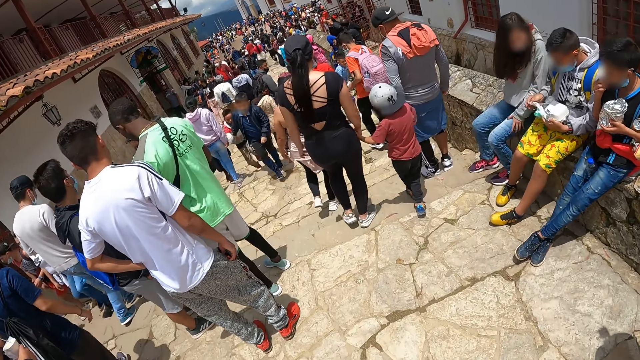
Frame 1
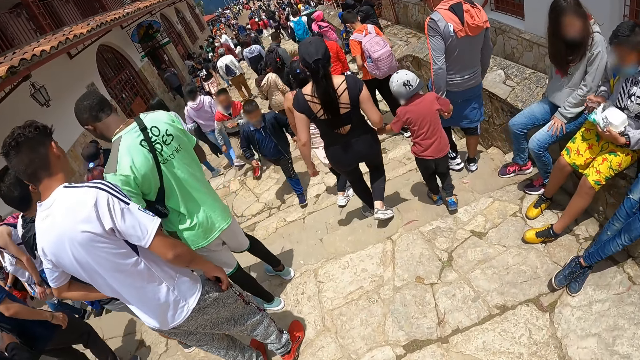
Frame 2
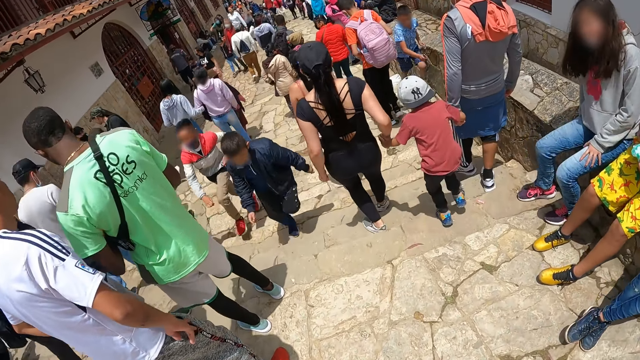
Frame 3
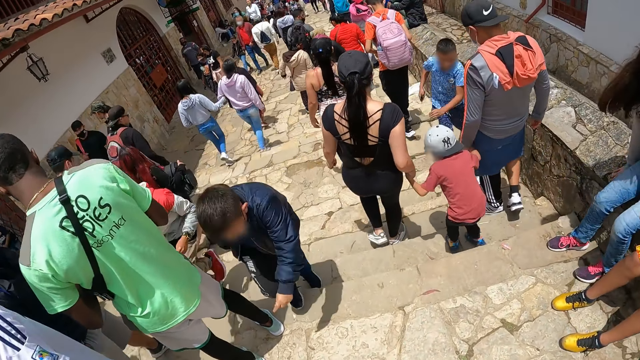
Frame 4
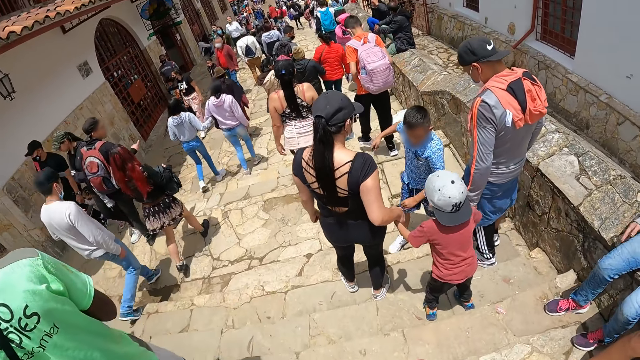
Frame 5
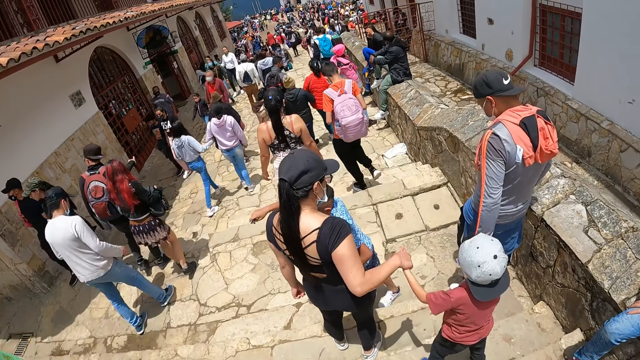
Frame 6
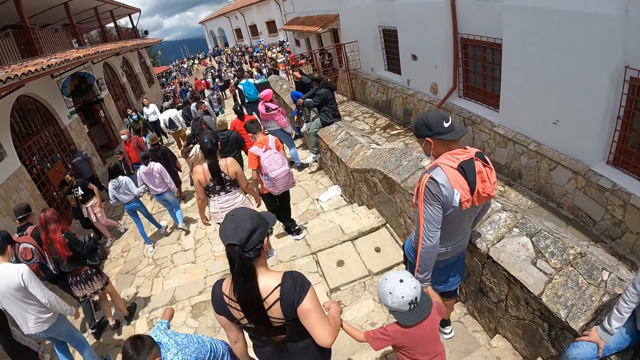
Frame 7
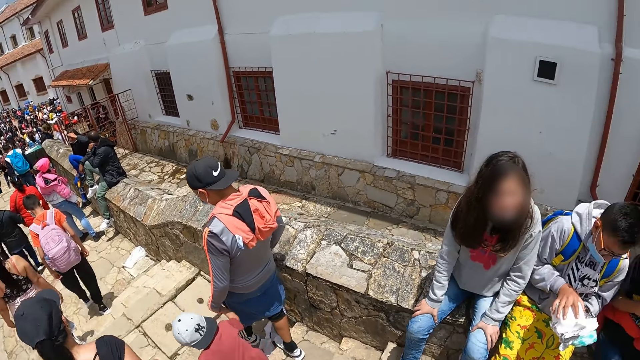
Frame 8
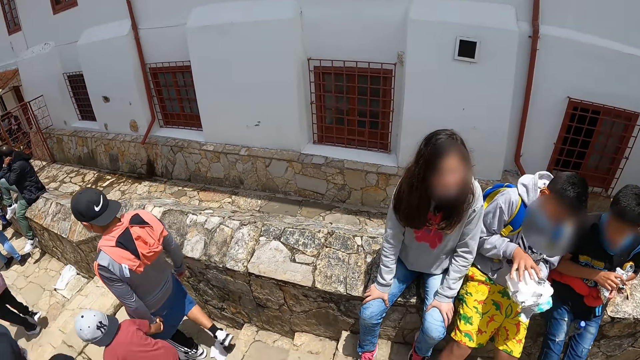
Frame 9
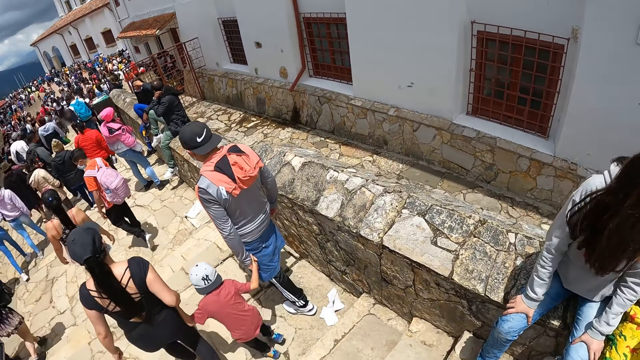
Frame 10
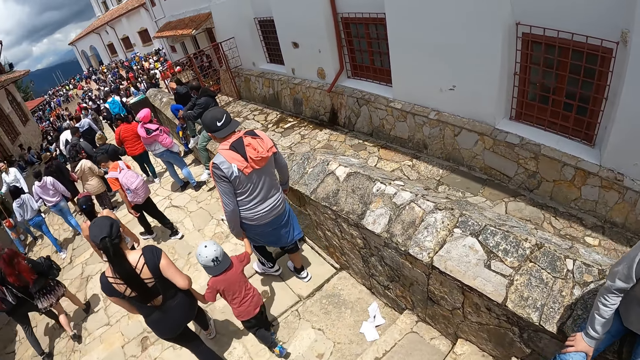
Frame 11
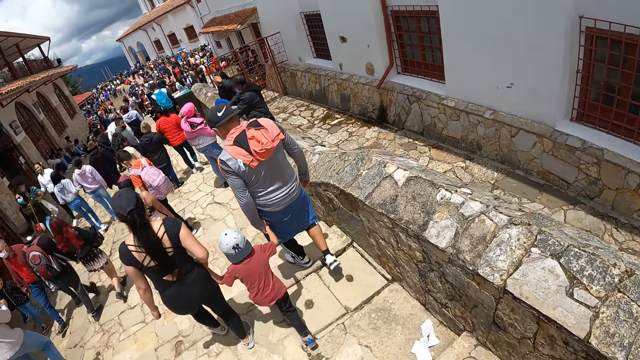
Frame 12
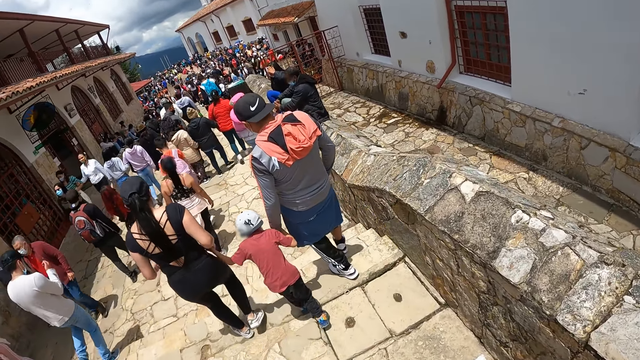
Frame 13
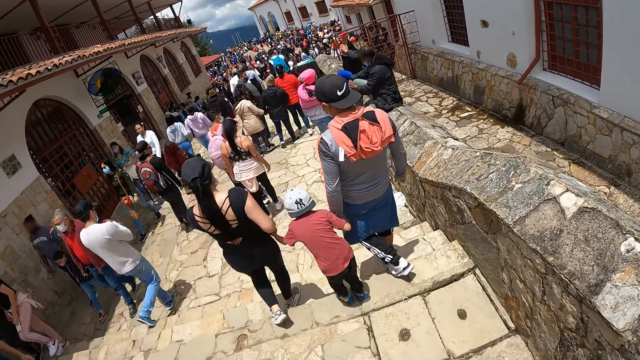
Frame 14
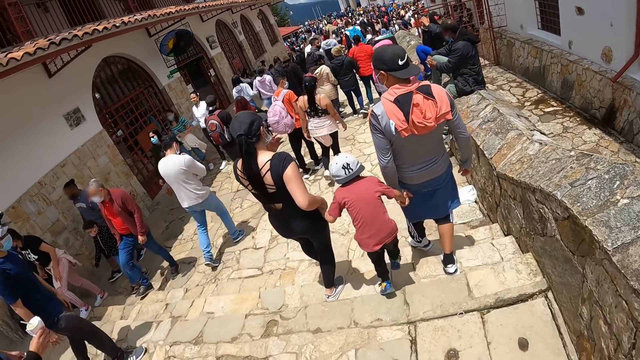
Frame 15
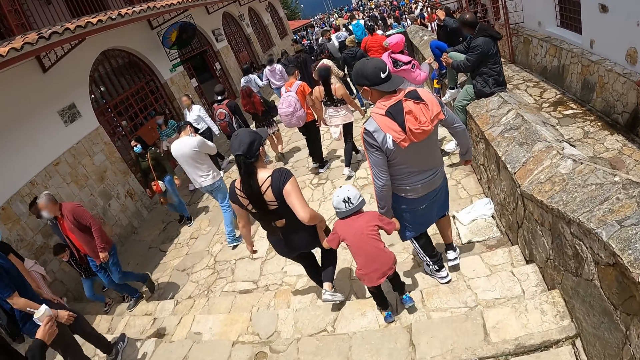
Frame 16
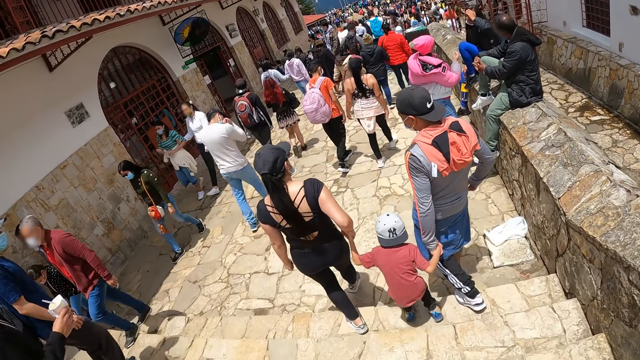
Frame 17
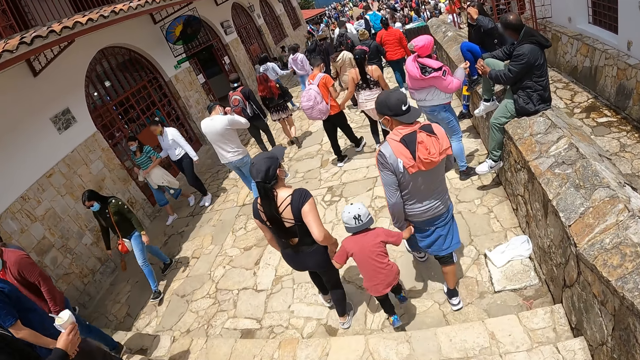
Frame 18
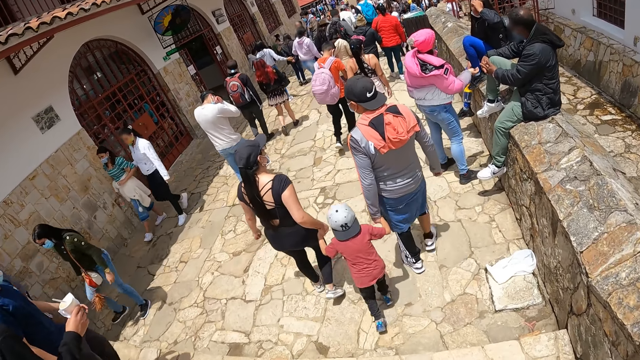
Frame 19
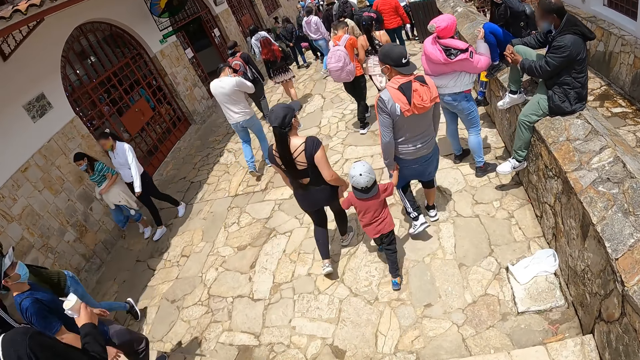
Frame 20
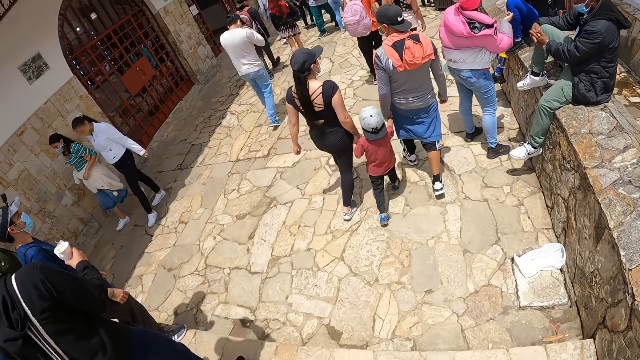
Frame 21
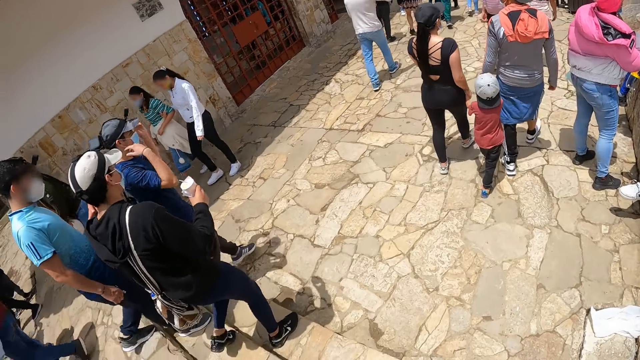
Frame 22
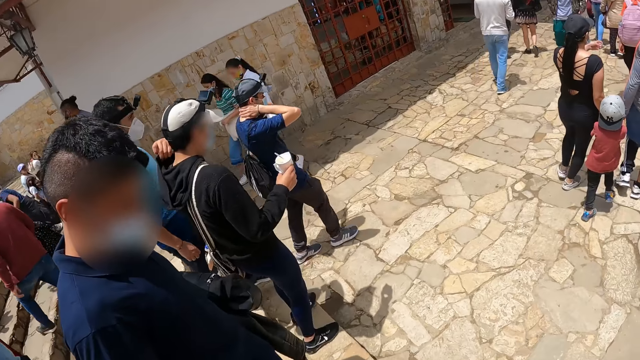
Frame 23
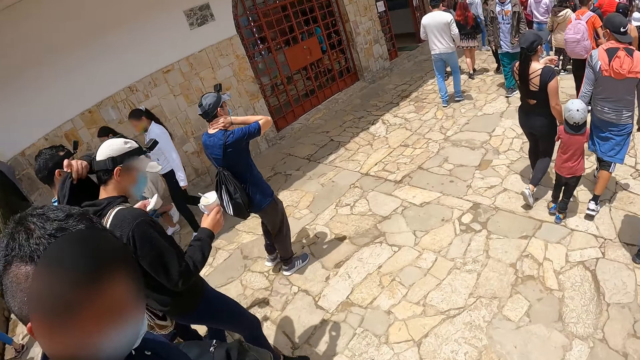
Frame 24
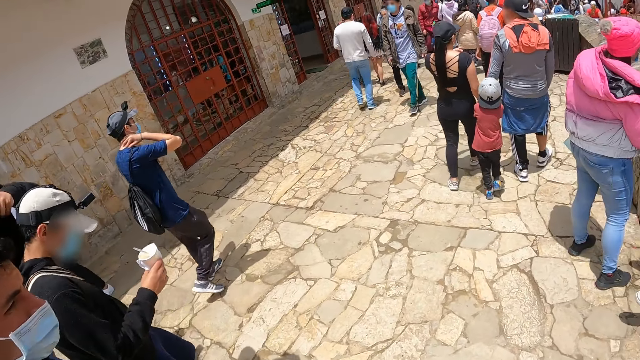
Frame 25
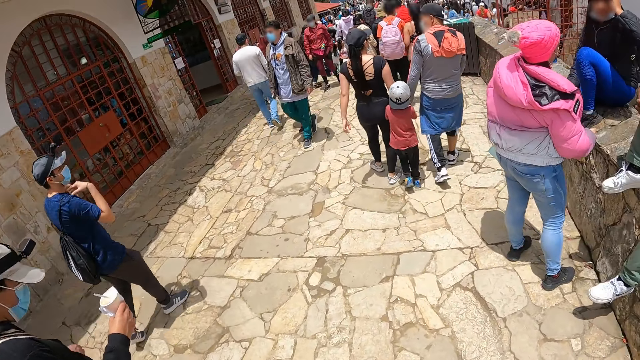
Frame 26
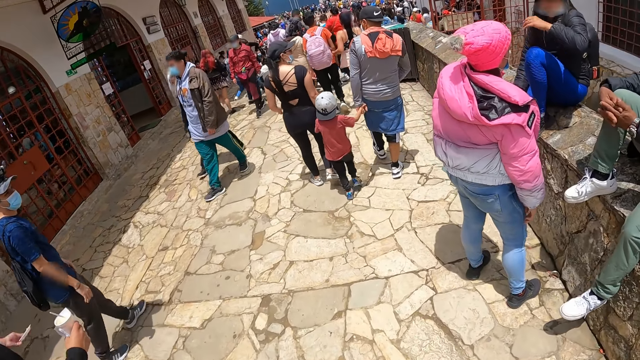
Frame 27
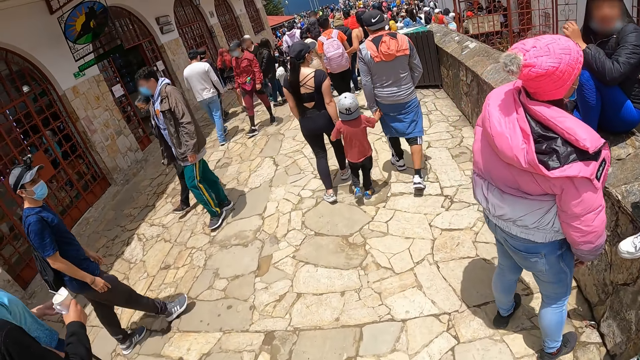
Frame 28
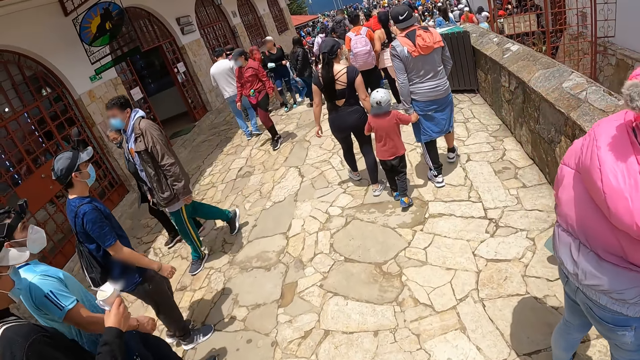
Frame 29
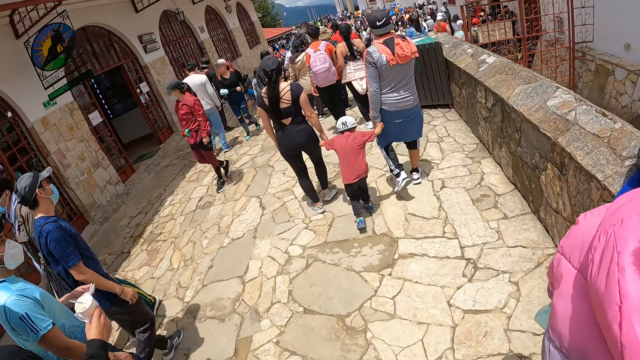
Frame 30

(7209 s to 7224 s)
The camera wearer descends the stairs. They move down a stairway on the road with a man, another man and a third man. A man descends the stairs. The camera wearer descends the stairs.

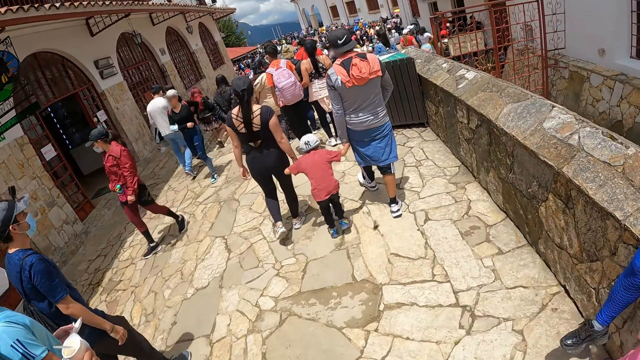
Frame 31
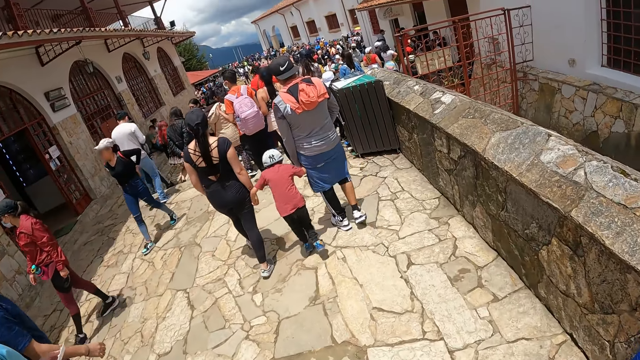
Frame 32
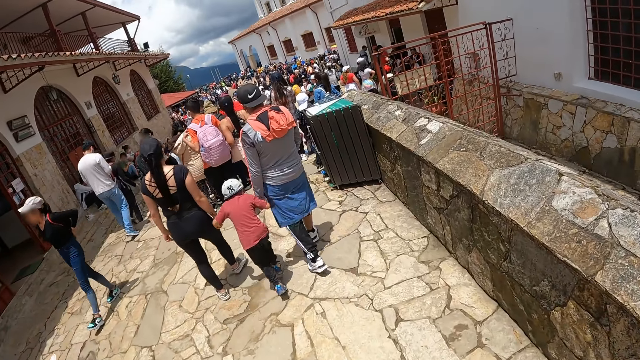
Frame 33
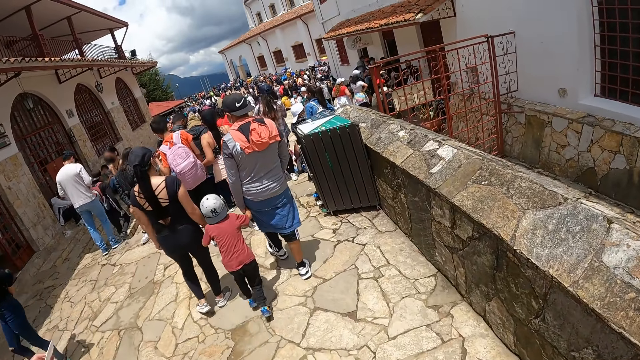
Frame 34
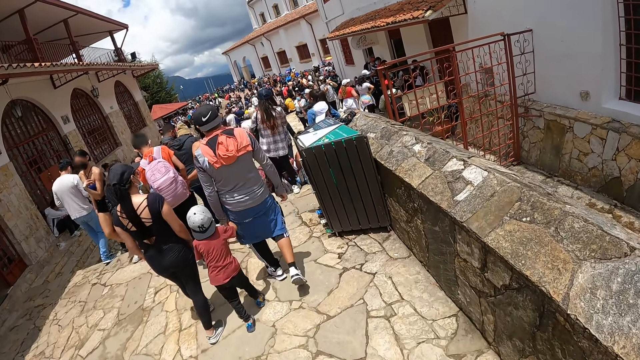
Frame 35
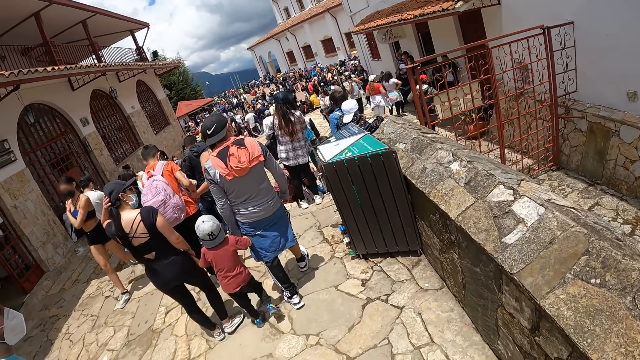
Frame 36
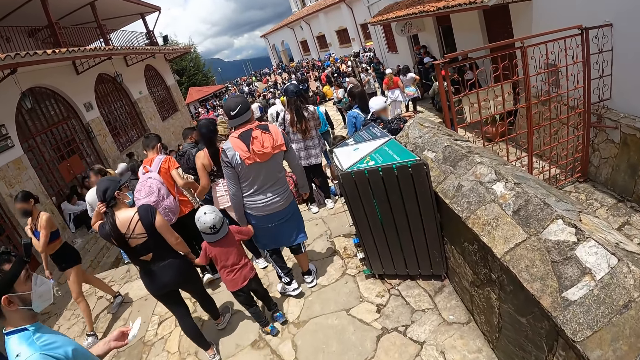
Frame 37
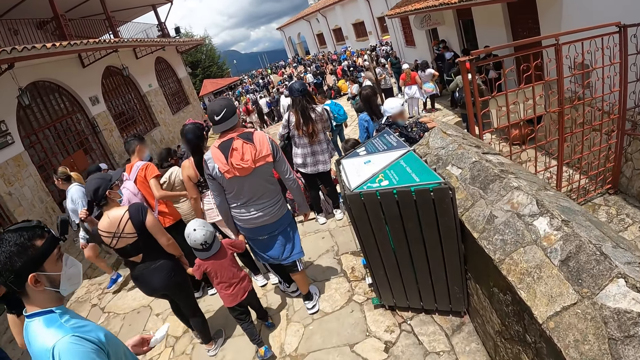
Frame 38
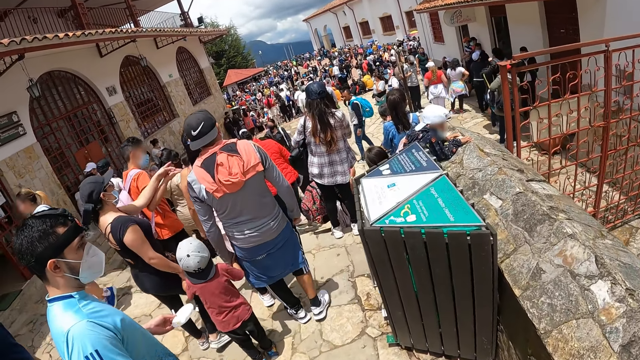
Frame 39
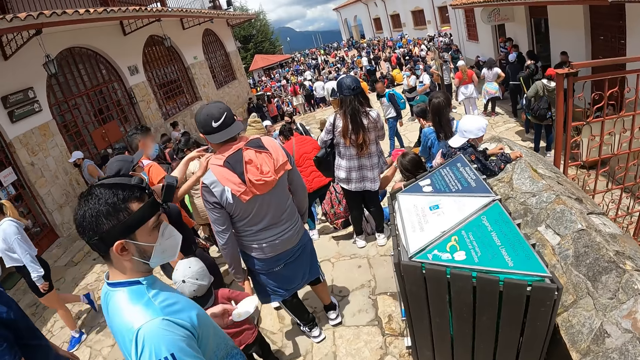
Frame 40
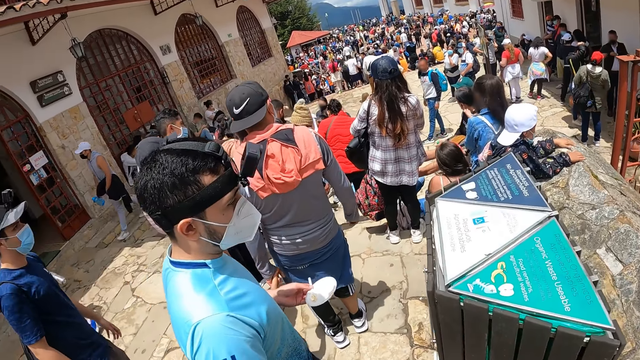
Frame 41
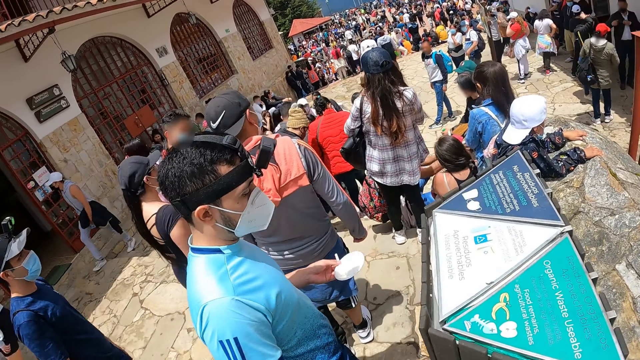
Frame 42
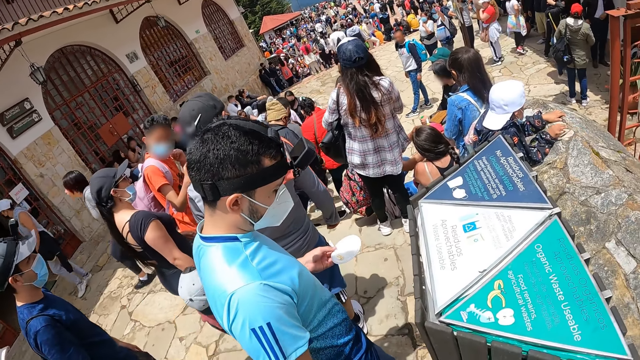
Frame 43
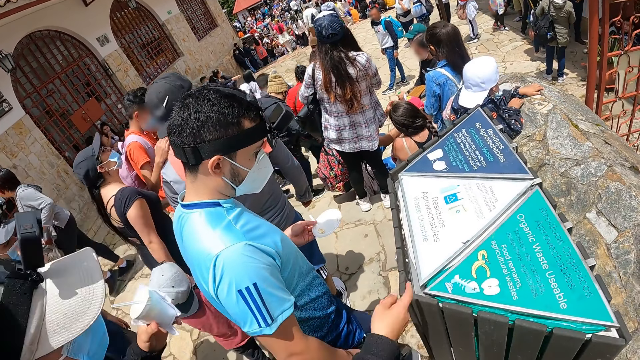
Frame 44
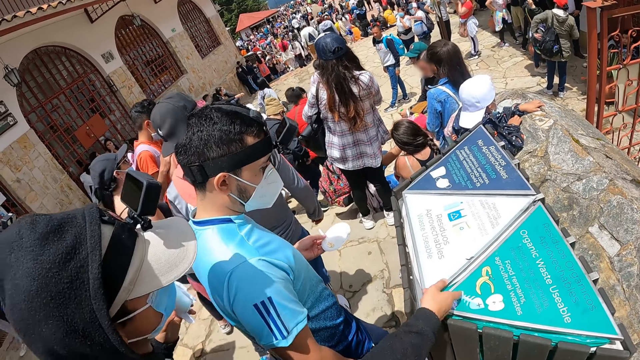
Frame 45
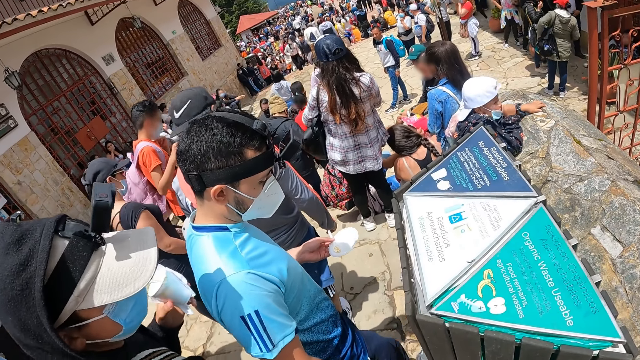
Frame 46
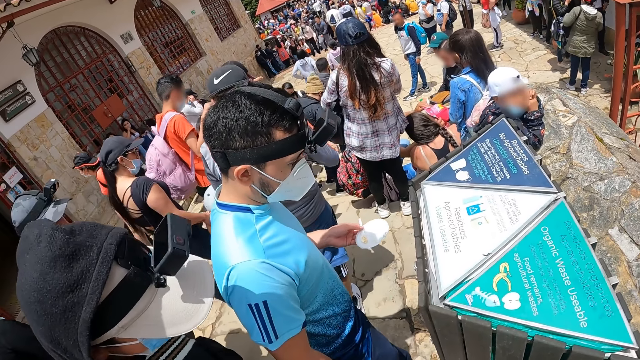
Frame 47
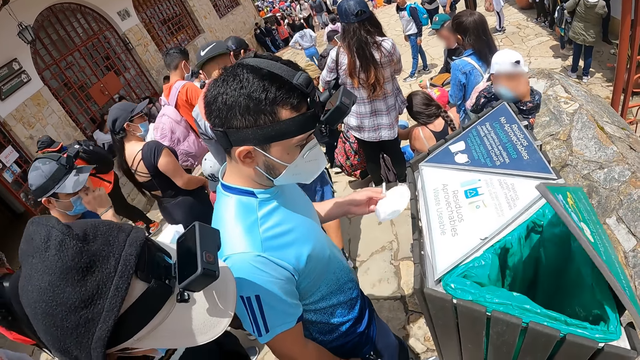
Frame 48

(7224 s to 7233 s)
The camera wearer moves to a bin on the road. A man moves to the bin. Another man moves to the bin. The camera wearer stands beside the information sign post. Another man moves to the bin and touches a lid on the bin with his right hand. Another man points at the information sign post.
